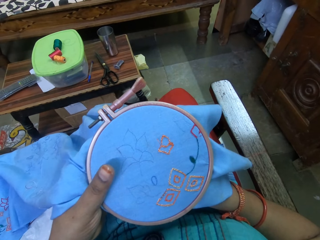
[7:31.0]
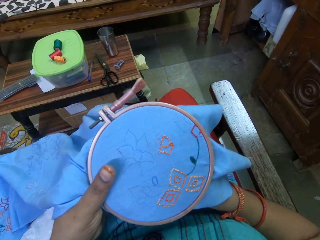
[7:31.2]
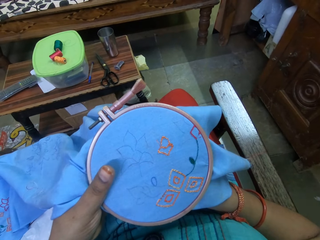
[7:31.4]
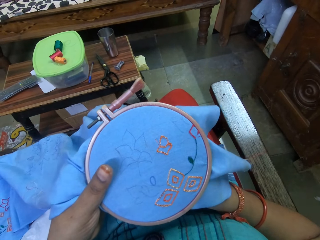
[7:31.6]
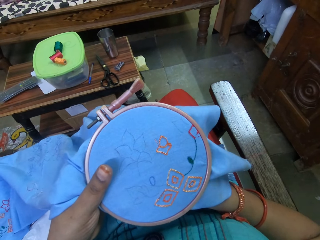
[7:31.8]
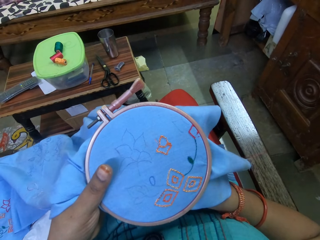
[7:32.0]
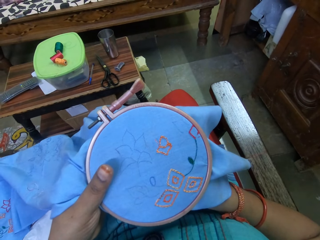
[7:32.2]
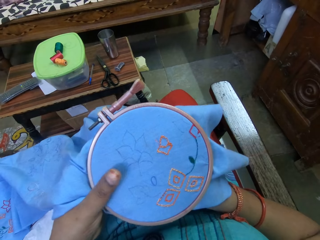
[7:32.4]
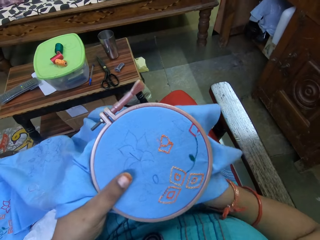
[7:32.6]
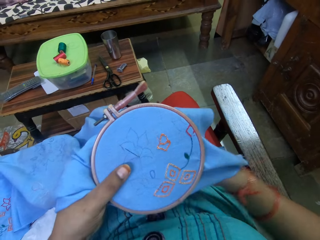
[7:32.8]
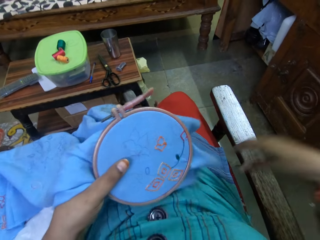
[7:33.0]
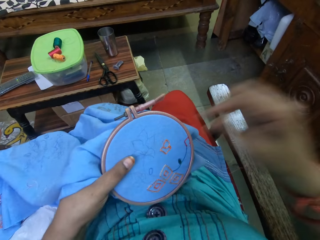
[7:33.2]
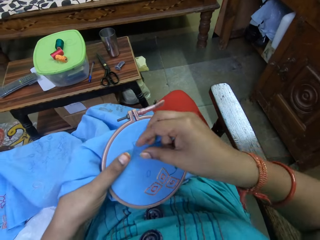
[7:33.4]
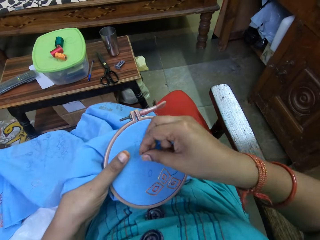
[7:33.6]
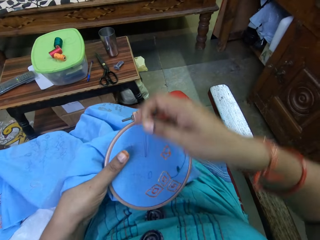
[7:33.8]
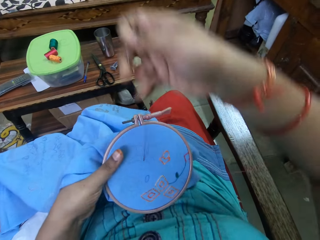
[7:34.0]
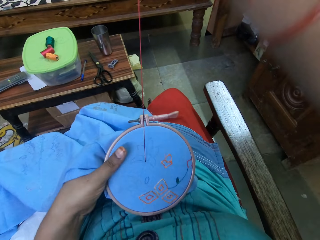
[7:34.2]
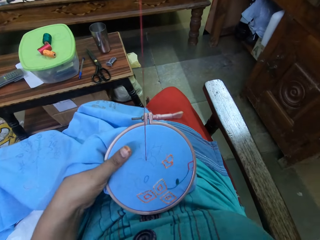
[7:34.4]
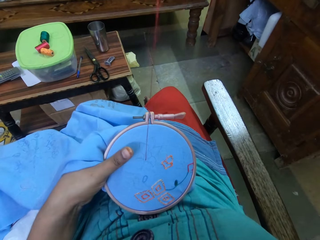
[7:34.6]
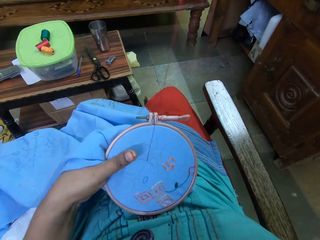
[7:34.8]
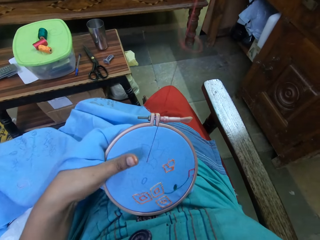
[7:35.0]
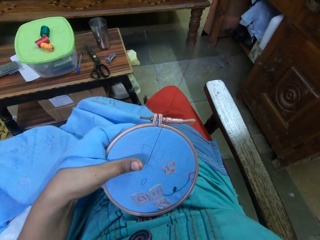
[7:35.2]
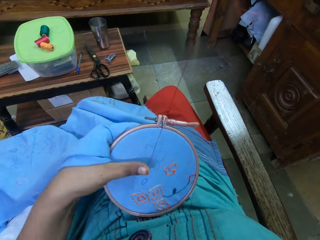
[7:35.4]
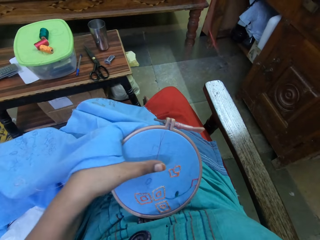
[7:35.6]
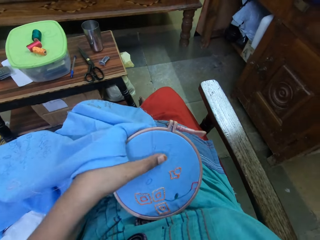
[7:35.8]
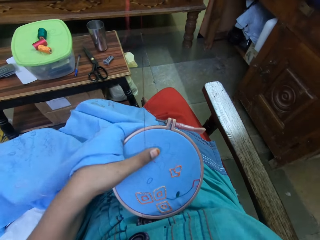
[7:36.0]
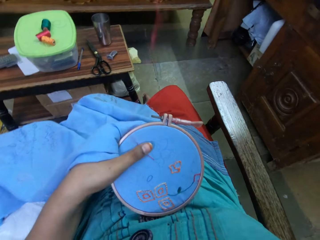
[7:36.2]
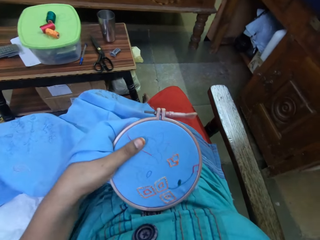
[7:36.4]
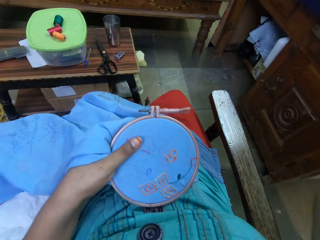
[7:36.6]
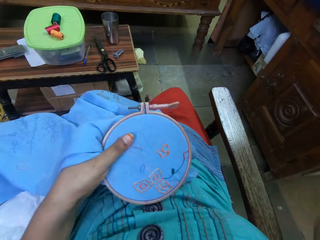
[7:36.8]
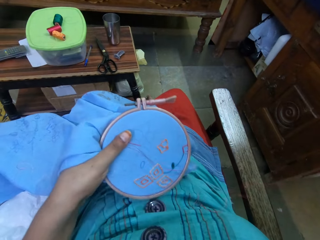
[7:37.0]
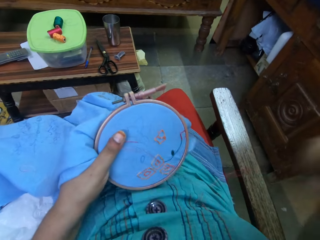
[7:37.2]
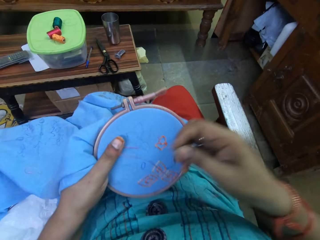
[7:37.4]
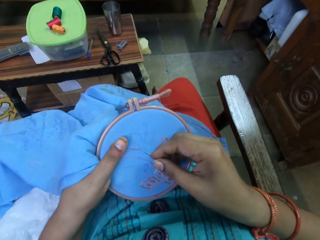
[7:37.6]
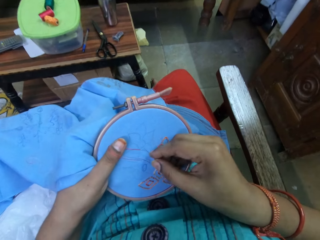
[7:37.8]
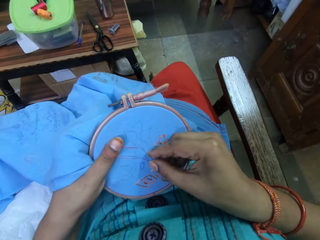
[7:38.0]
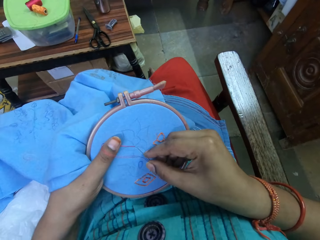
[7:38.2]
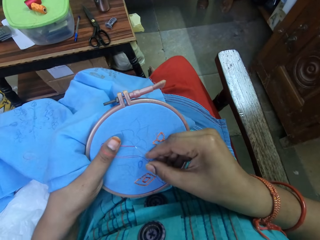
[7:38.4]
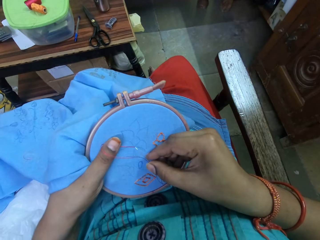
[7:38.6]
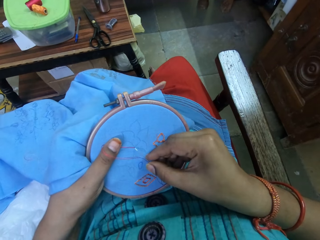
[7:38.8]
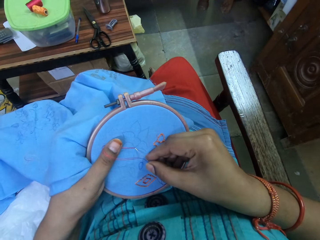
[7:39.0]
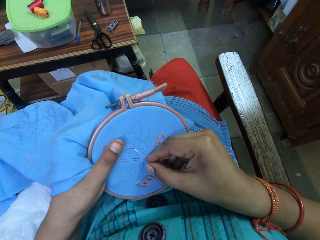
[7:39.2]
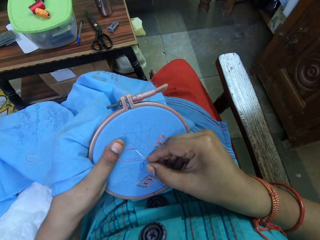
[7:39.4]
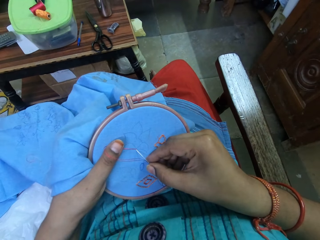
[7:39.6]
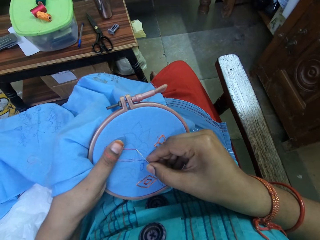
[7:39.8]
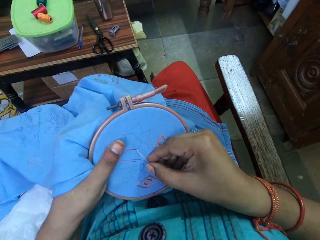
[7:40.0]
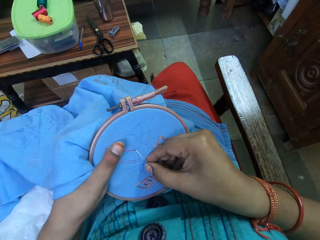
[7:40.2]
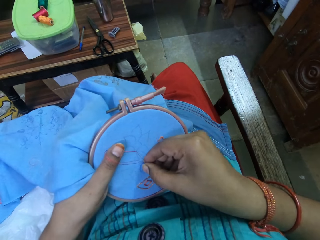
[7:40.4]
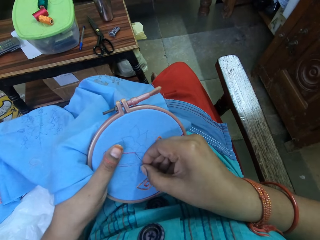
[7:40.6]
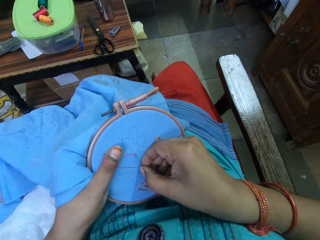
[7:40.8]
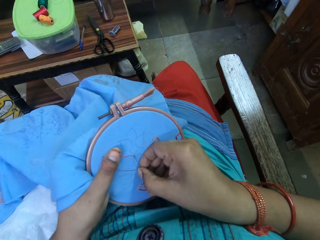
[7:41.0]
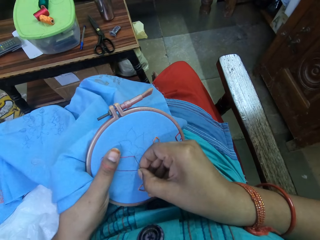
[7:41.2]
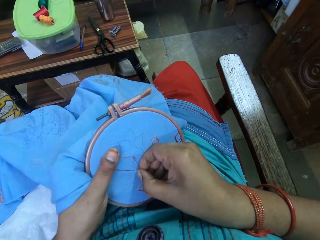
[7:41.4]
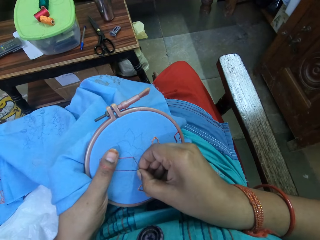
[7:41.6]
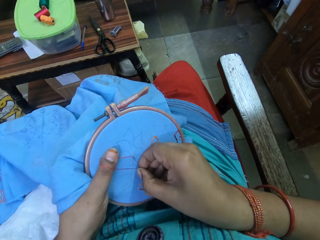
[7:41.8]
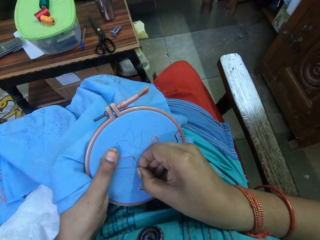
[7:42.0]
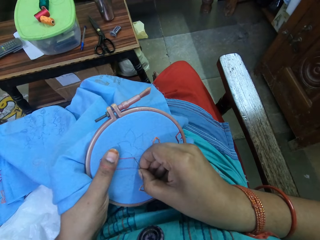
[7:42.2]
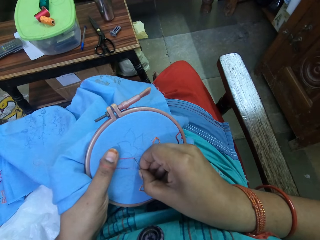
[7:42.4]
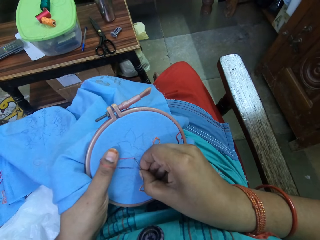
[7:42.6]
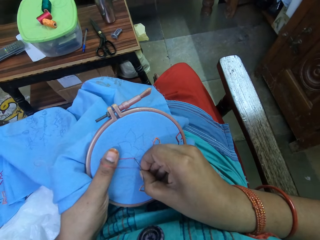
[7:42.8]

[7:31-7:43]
The camera wearer sews. They pull up the needle. They place a finger on the thread. They hold the thread with a finger. They stitch on the cloth.

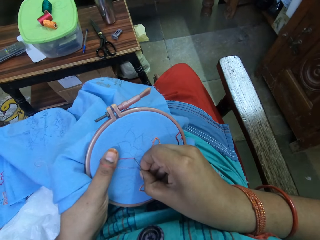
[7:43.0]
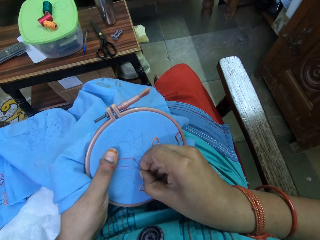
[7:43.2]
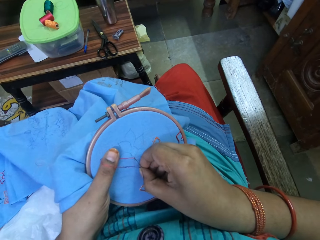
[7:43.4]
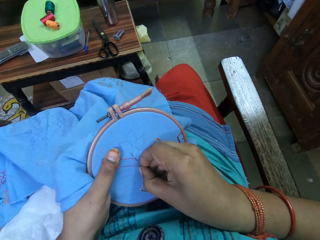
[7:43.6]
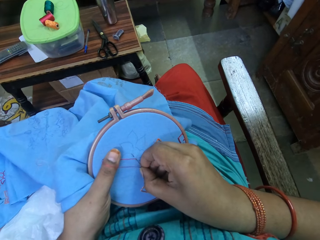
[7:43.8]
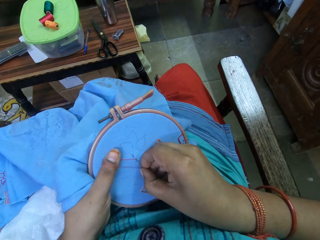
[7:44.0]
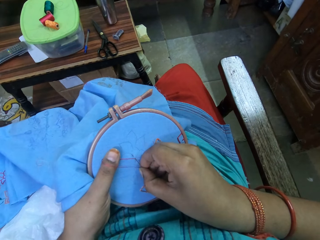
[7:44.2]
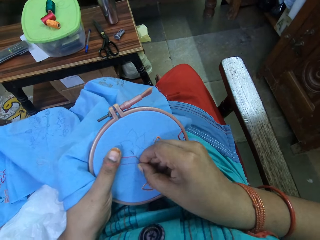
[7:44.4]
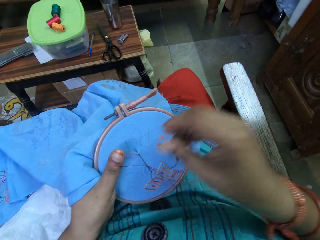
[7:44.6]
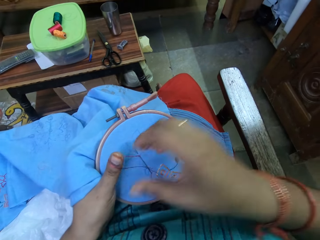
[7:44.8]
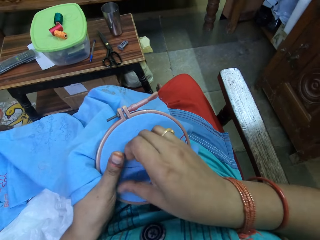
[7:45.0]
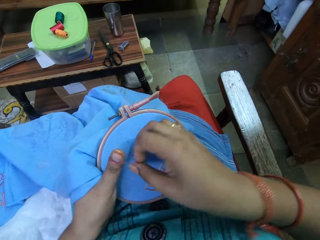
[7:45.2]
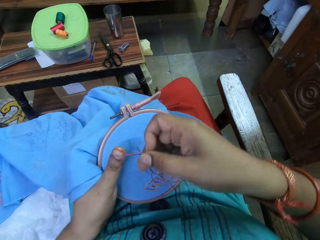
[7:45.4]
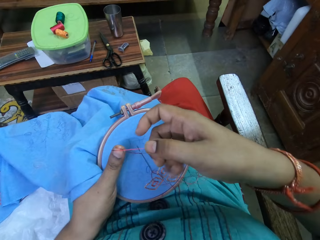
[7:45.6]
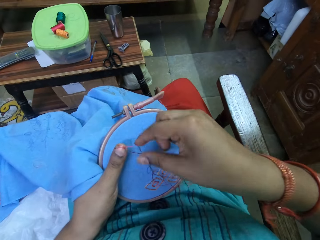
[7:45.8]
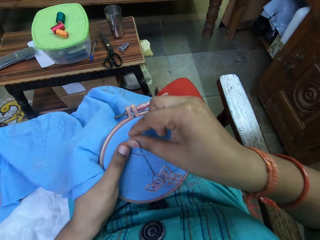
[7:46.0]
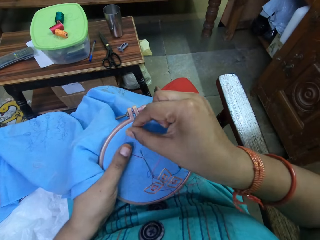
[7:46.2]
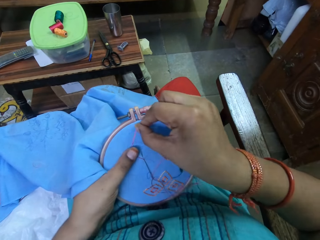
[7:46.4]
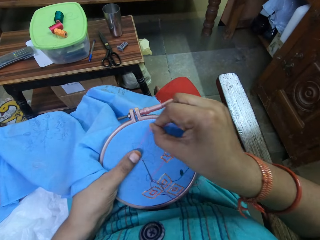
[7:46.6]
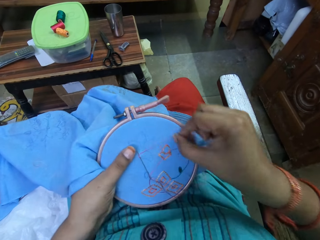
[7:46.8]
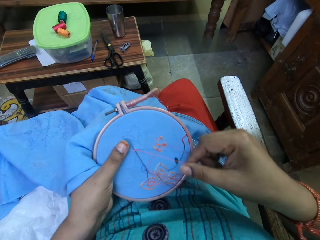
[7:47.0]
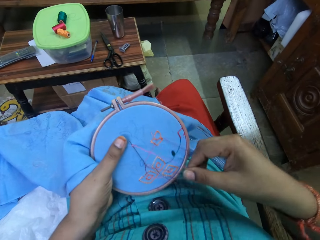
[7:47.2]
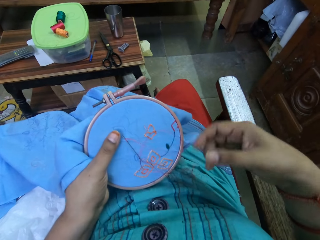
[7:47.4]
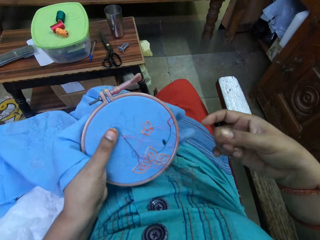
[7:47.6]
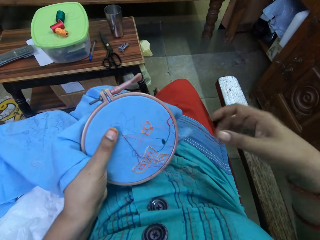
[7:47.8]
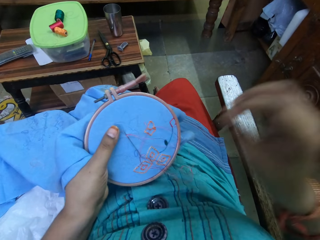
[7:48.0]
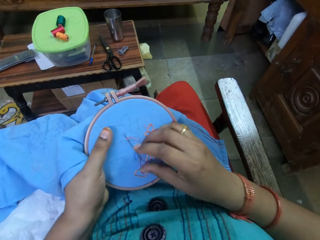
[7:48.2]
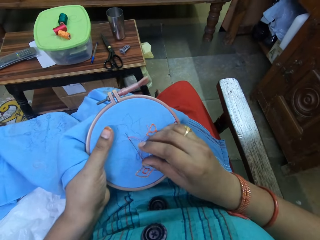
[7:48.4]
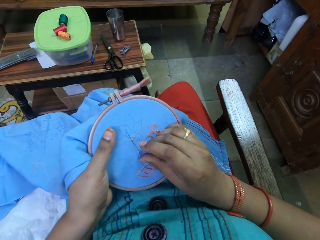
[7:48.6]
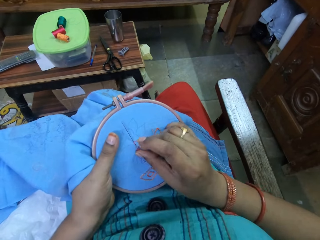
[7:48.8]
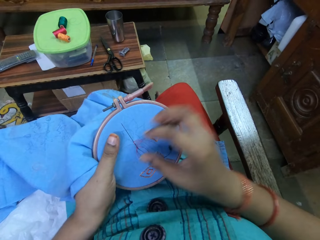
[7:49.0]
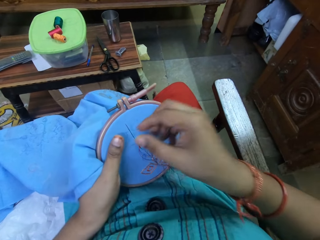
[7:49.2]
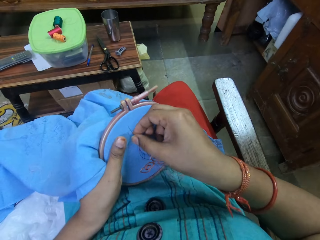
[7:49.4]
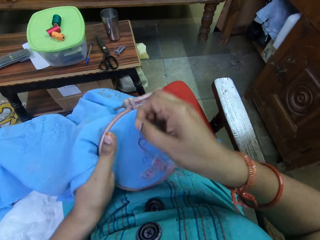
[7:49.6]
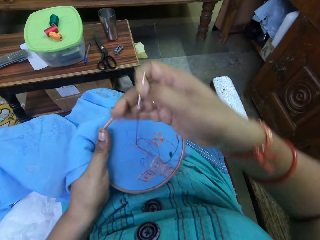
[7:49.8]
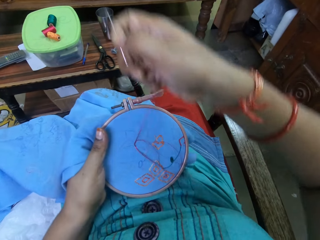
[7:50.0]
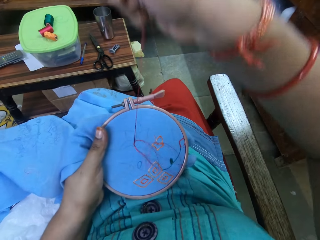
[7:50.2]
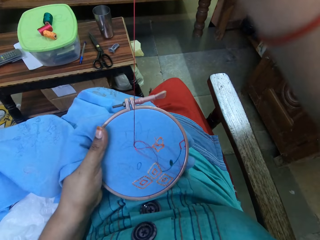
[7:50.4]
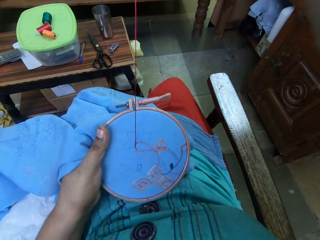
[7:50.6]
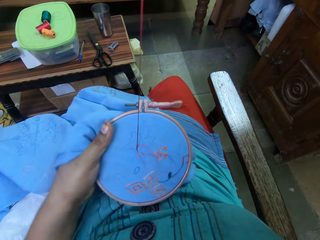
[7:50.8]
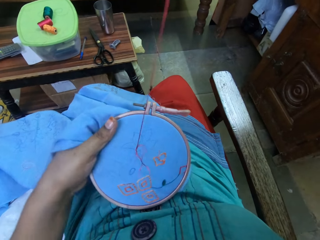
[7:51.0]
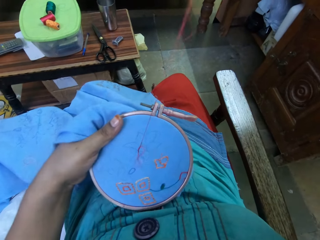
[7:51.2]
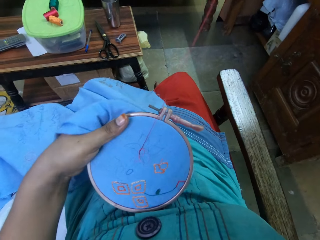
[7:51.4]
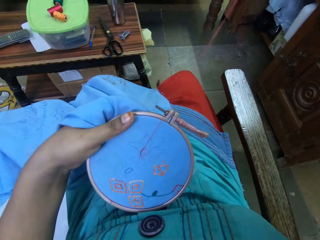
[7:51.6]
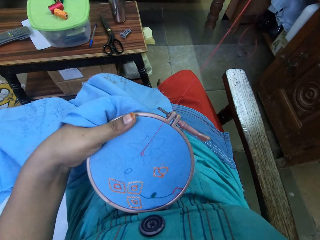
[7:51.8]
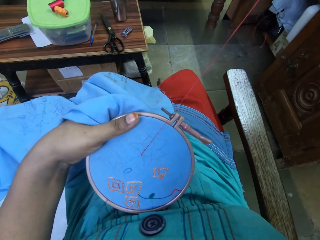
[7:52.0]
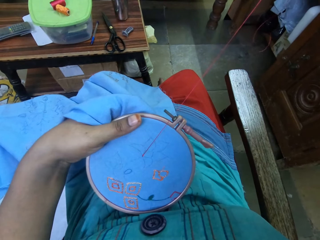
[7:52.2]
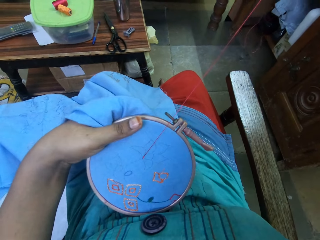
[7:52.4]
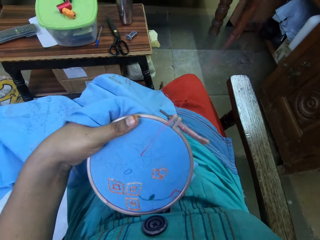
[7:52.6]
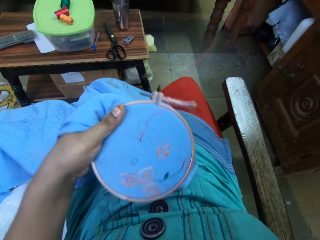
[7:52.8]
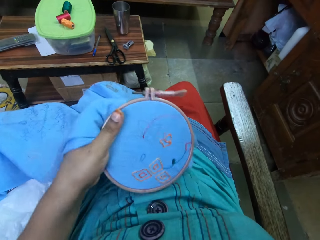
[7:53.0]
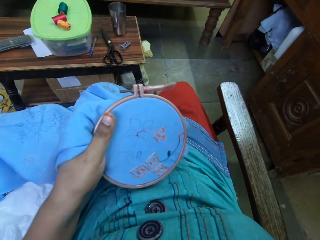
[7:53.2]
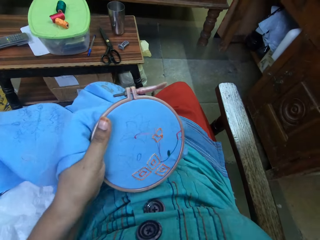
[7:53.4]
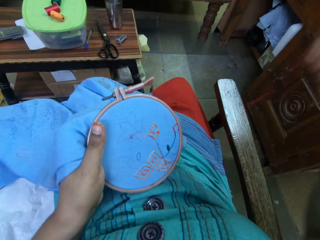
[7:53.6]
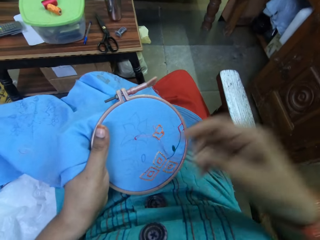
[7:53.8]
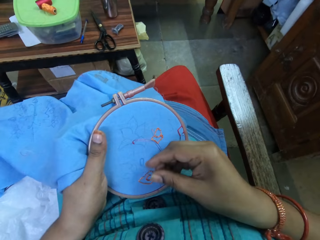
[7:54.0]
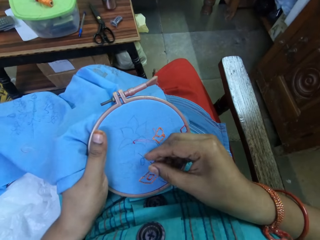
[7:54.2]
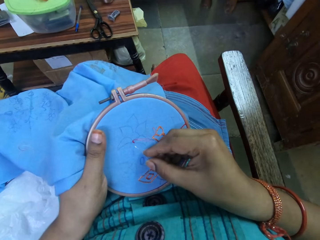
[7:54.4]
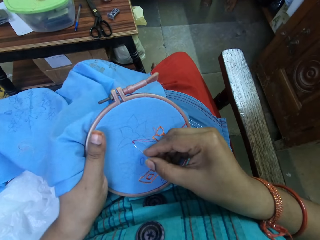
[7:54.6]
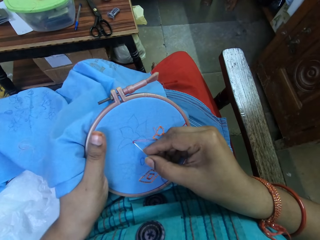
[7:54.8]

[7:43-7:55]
The camera wearer rounds the thread on the needle. They push the needle and pull the needle.
